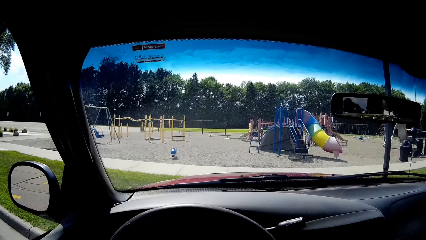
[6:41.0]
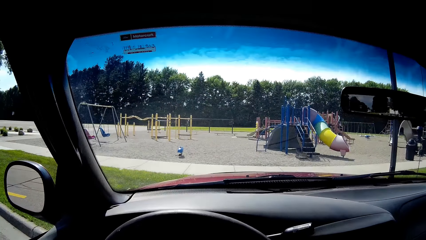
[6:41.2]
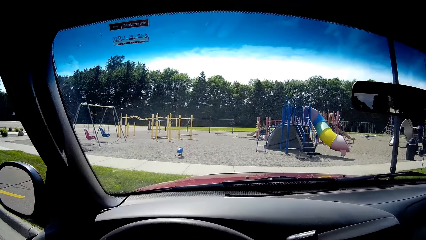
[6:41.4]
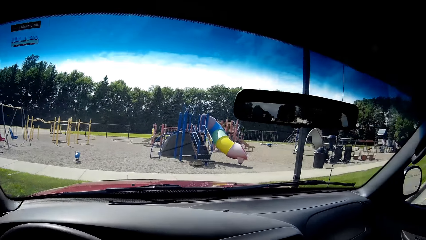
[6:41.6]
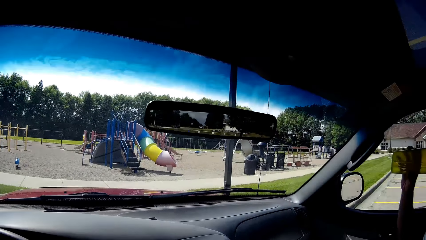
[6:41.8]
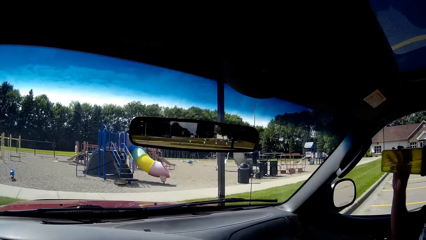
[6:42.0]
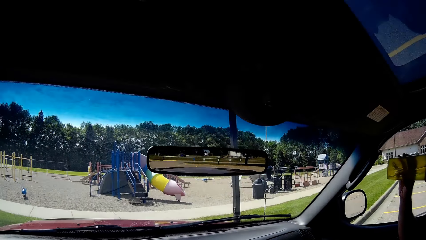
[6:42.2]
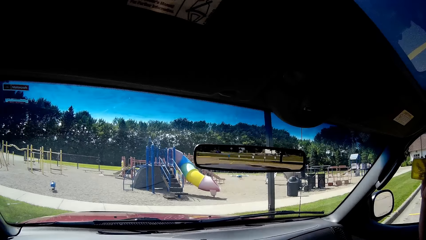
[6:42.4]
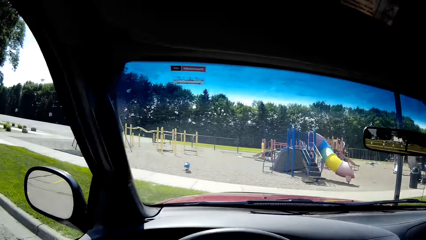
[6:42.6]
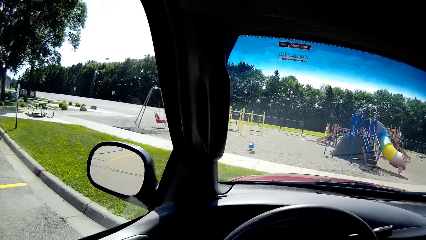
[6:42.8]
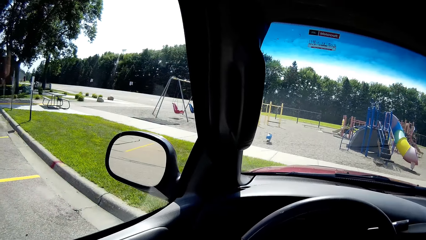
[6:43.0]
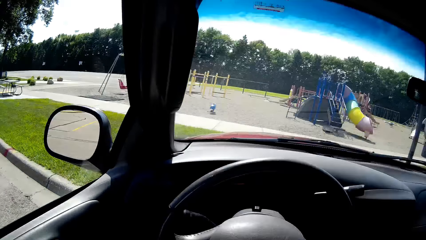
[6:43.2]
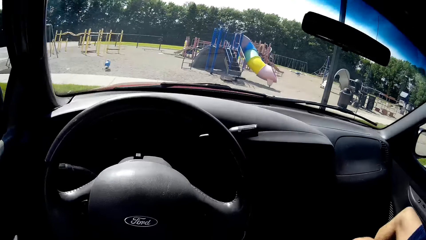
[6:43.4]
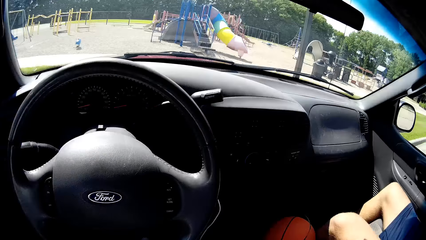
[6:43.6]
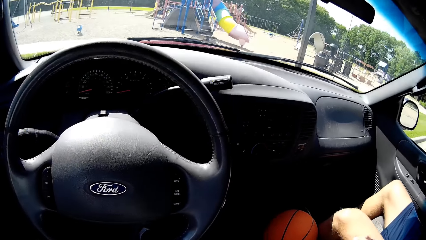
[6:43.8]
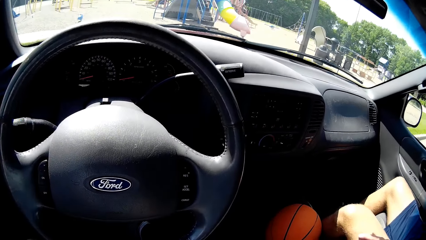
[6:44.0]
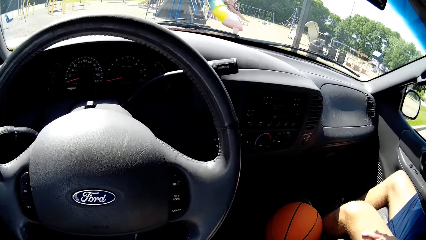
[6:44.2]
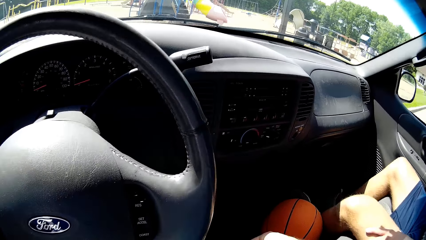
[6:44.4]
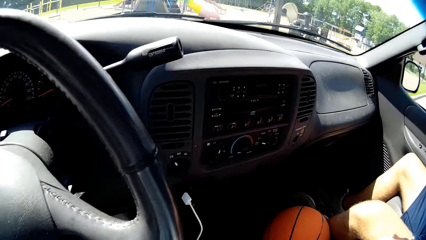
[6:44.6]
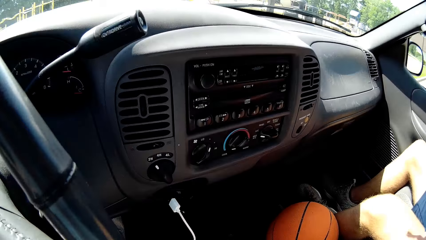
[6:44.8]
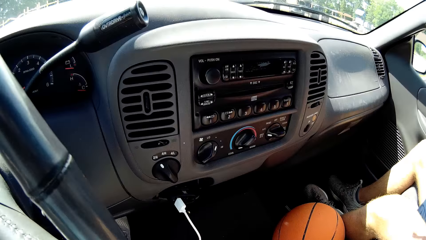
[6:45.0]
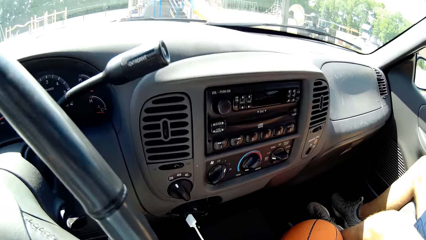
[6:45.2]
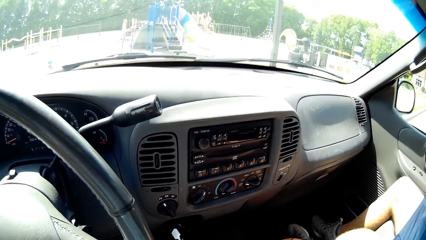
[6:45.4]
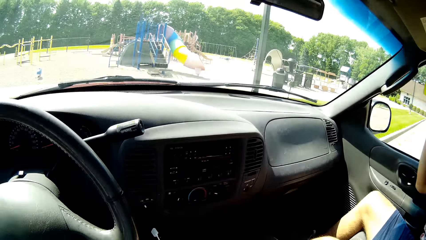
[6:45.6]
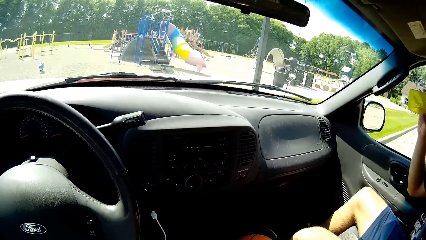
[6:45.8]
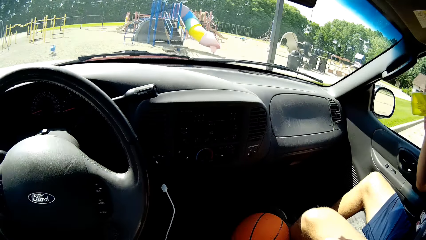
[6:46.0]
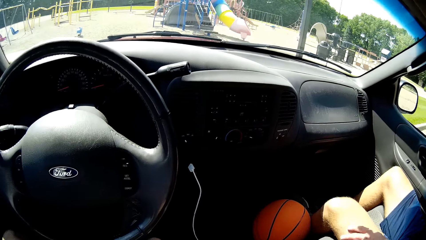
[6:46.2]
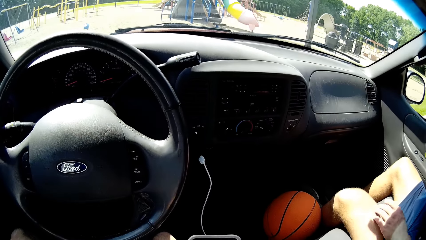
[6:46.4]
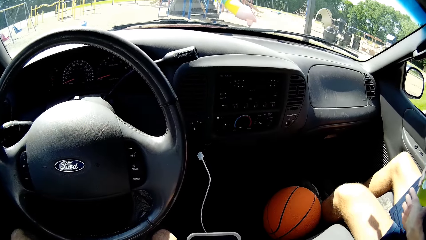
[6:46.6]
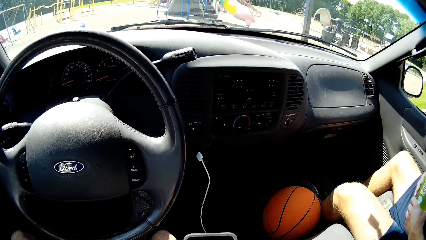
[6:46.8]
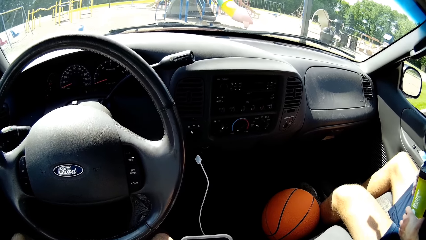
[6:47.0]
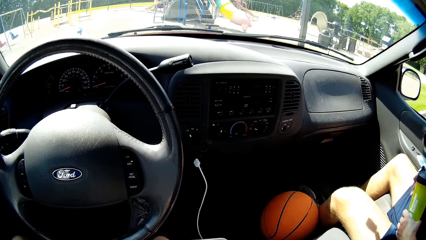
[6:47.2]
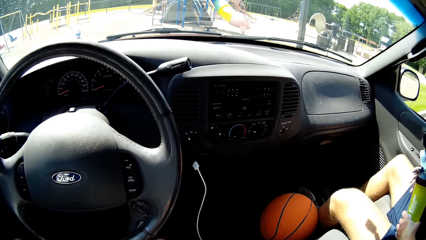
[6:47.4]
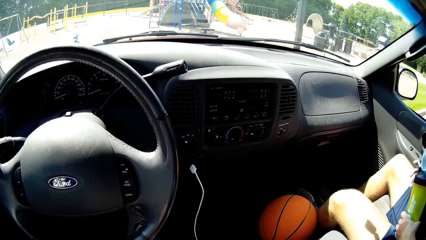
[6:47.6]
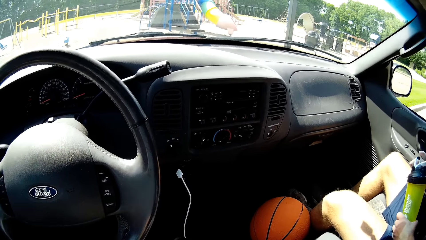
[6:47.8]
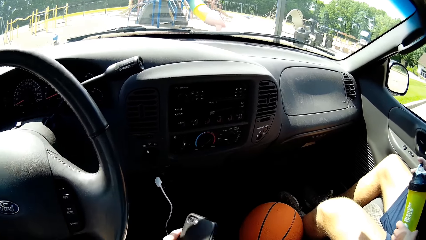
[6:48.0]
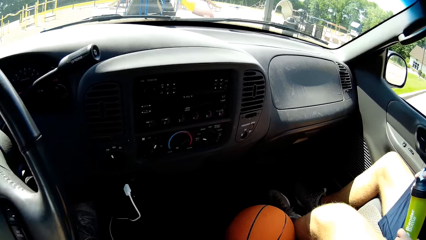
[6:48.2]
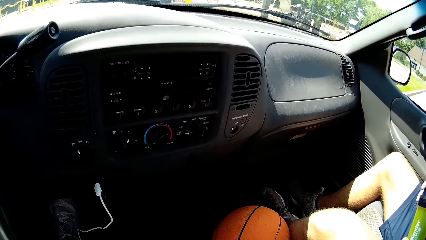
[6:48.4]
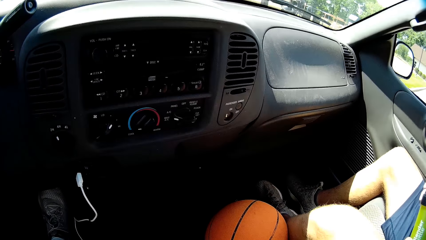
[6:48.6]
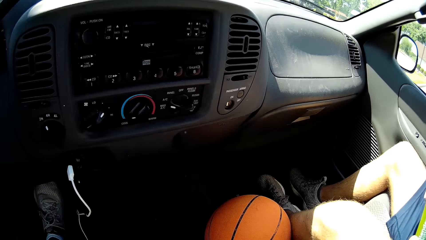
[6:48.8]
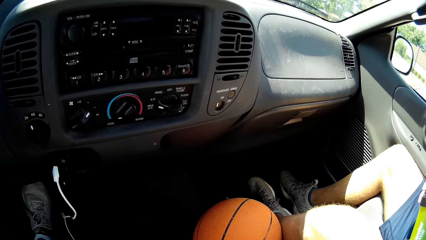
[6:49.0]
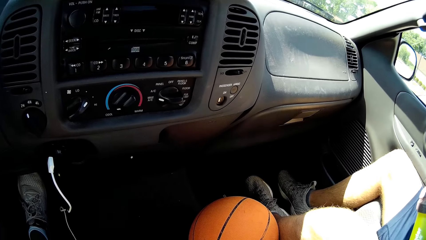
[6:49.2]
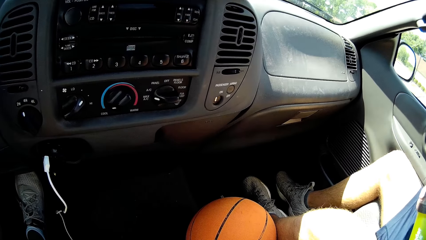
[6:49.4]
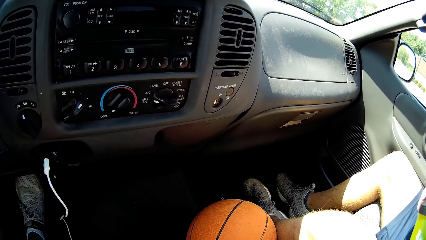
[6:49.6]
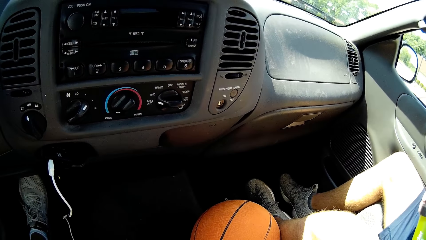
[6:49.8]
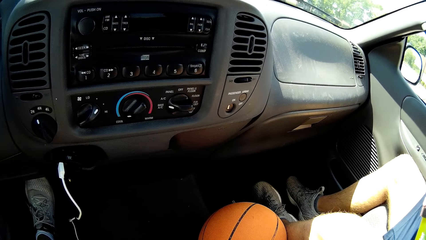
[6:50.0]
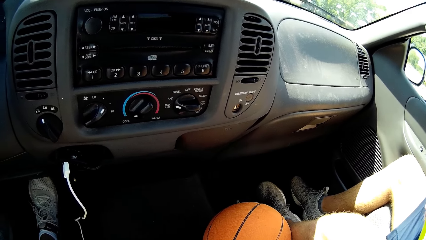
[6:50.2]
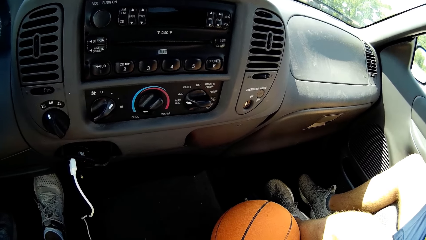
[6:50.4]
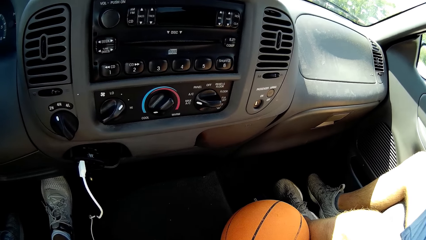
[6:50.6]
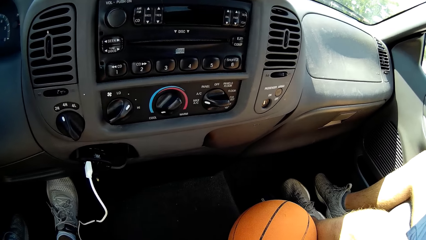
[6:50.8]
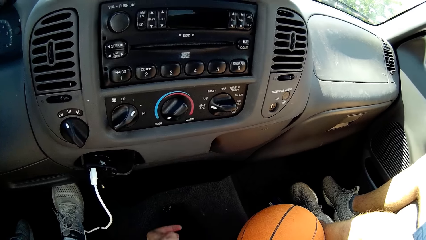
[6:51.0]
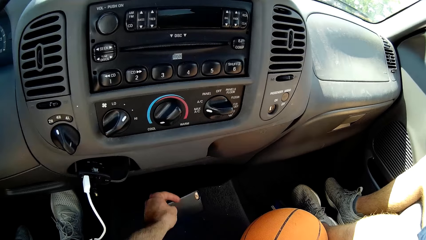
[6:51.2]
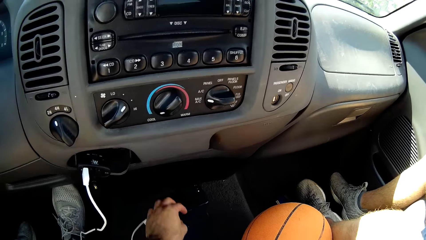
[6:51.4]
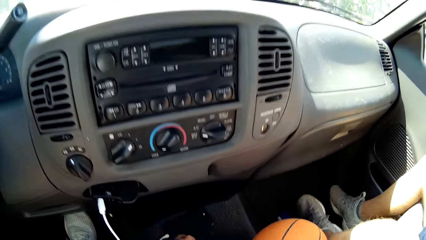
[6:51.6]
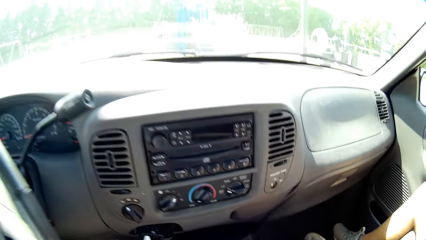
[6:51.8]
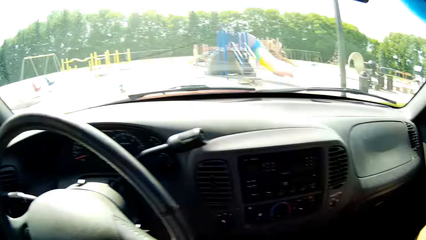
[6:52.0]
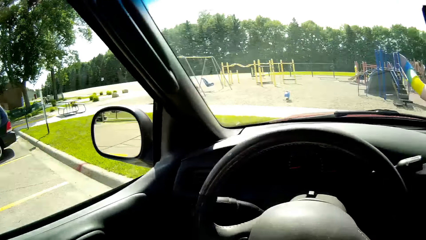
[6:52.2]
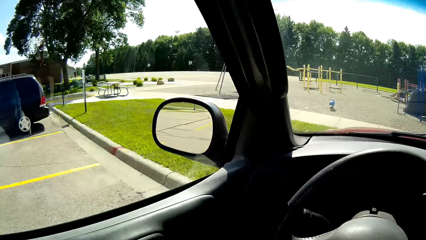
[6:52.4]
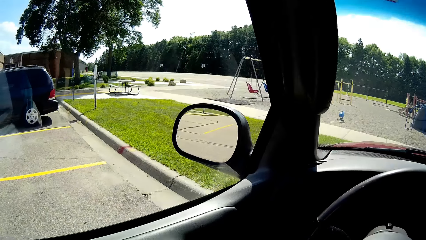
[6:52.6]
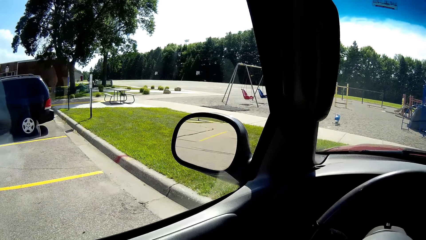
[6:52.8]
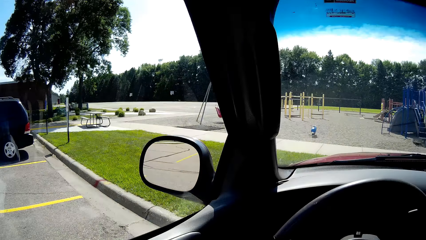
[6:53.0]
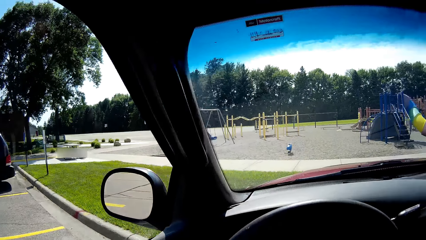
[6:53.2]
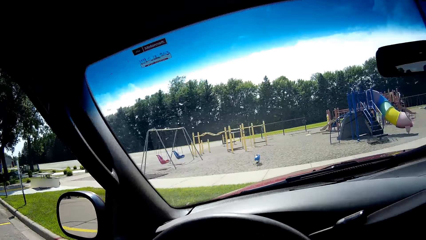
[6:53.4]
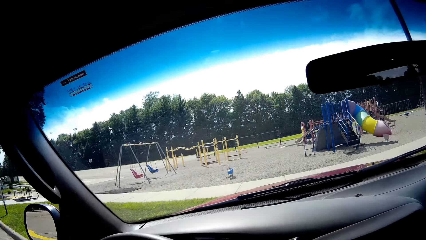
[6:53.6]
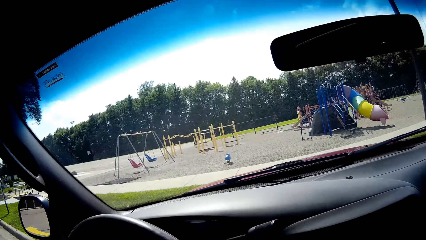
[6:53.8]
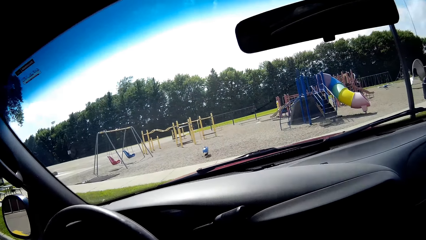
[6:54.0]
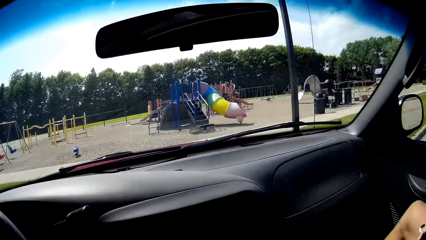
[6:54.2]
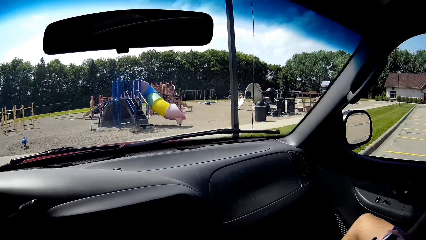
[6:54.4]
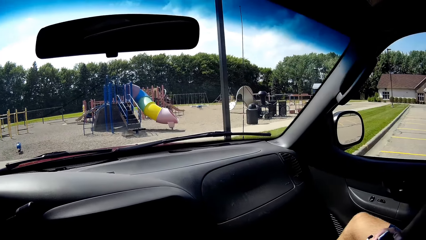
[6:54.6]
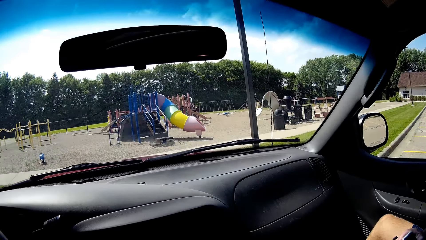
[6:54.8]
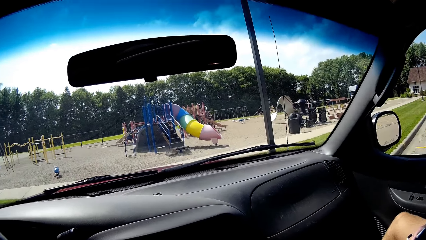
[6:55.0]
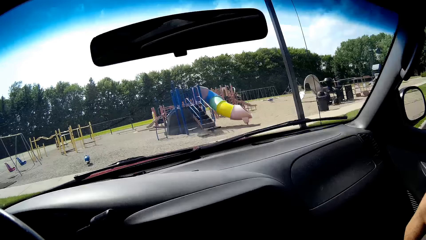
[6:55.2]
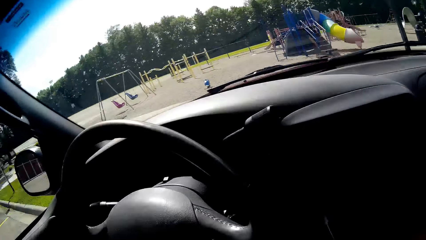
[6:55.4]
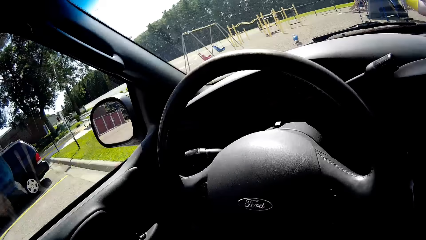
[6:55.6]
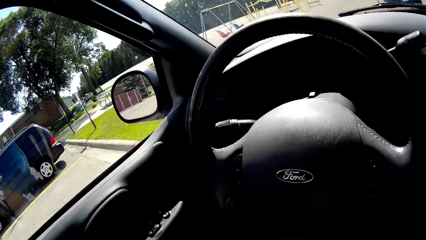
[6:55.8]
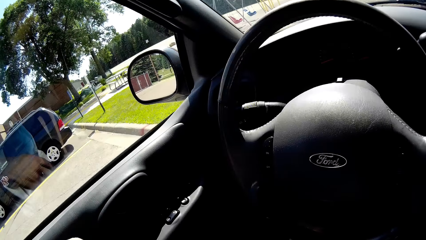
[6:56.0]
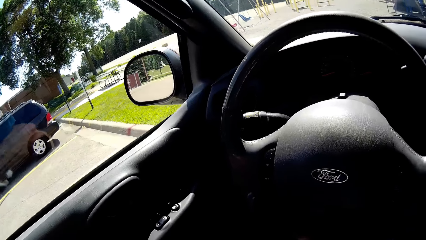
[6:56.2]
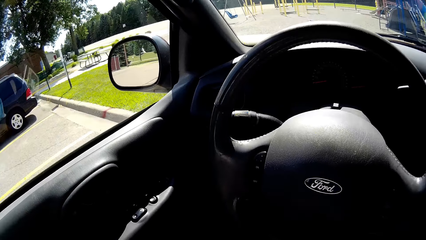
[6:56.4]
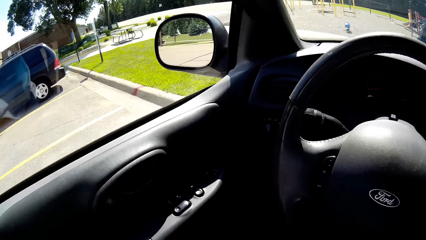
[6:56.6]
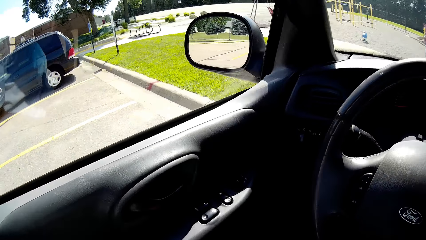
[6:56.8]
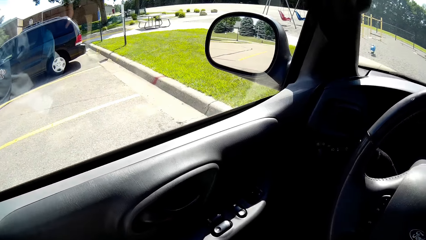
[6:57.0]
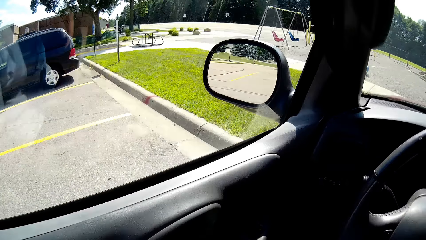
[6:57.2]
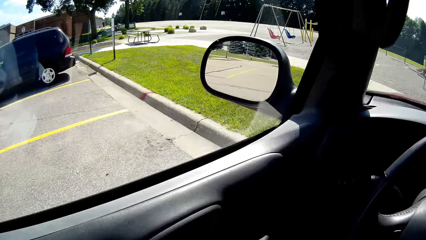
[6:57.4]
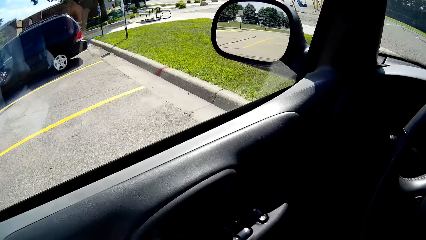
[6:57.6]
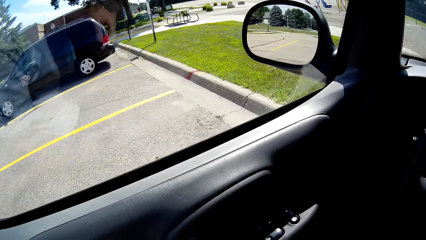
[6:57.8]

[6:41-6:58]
A man drinks water from a bottle. The camera wearer converses. The man holds the water bottle. The camera wearer interacts with the man. They drop a phone in the car. They open the glove compartment.
